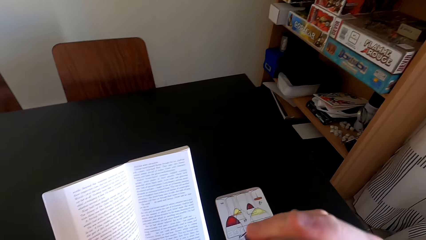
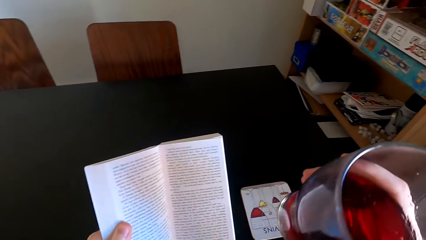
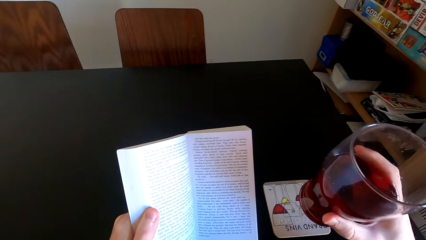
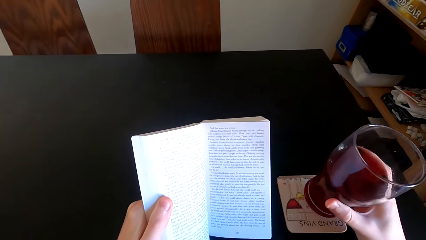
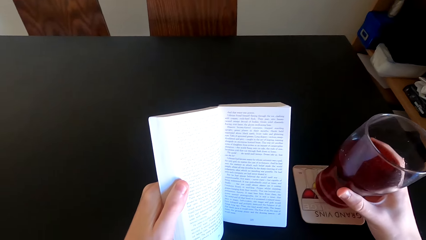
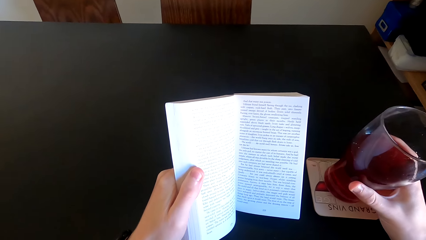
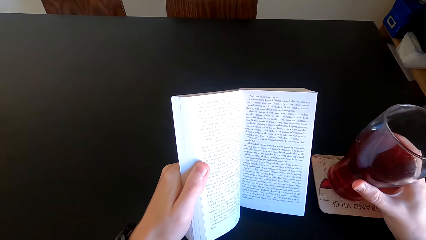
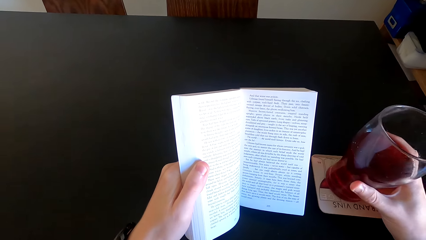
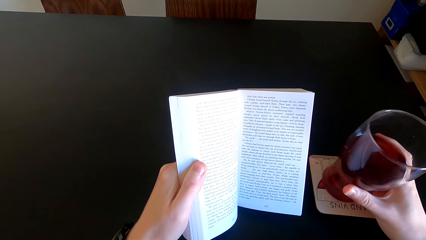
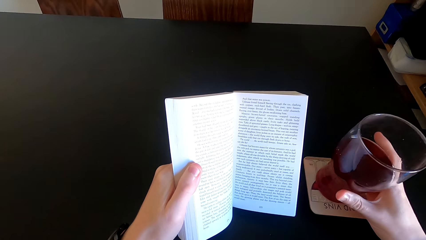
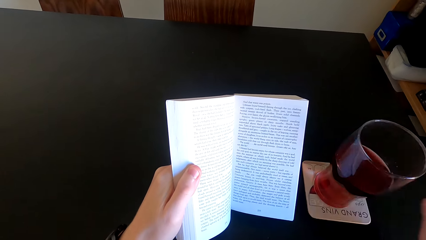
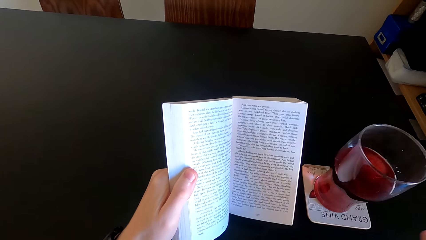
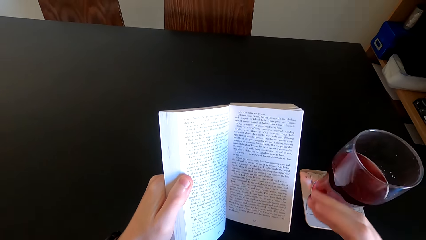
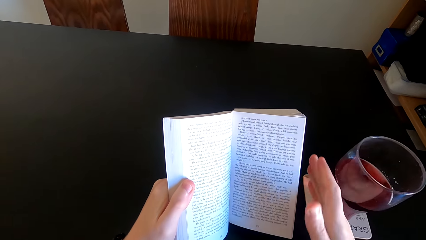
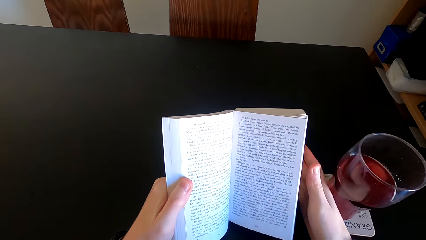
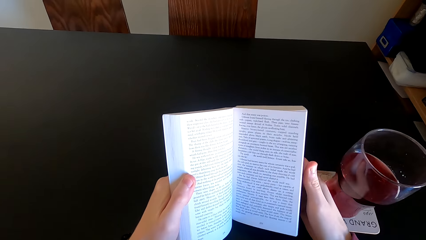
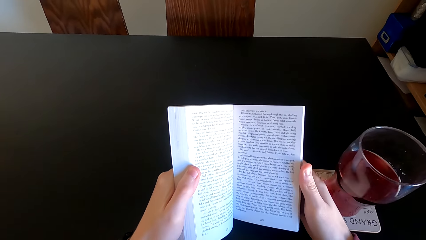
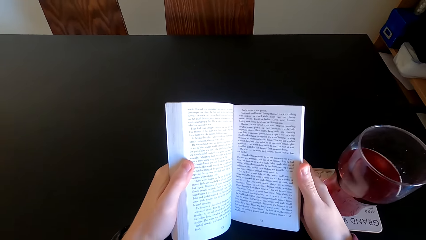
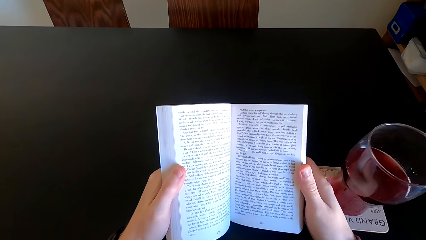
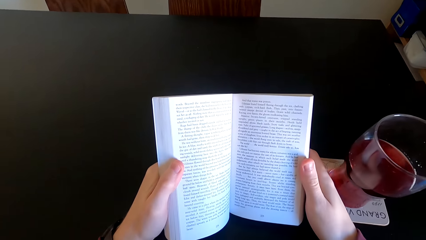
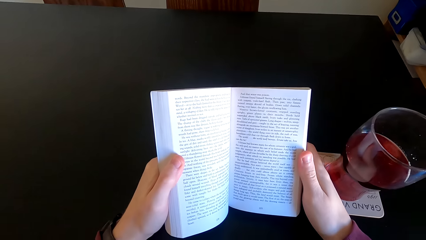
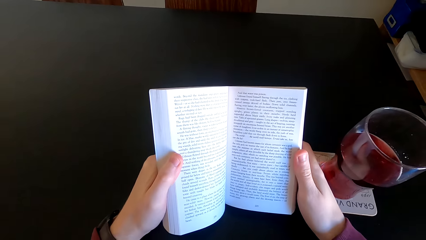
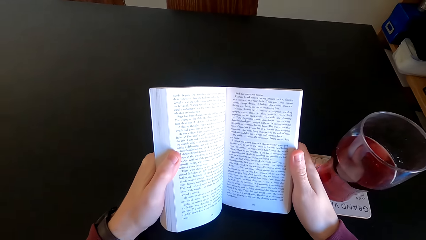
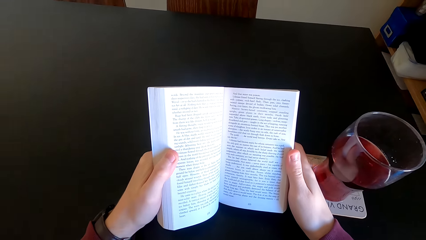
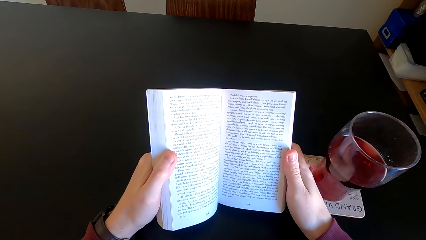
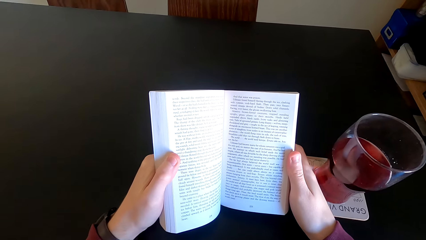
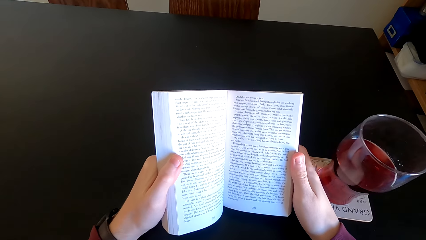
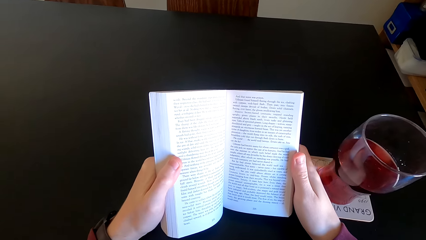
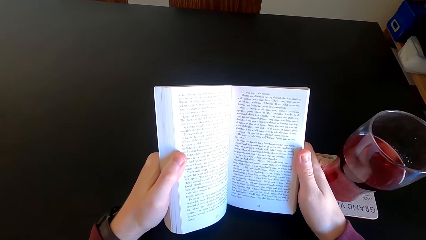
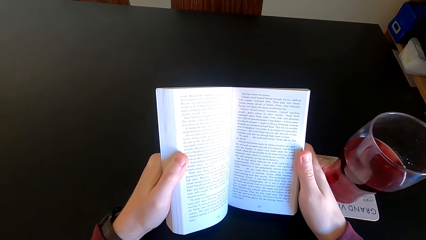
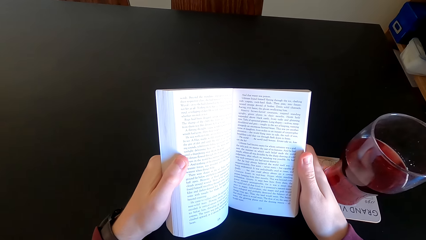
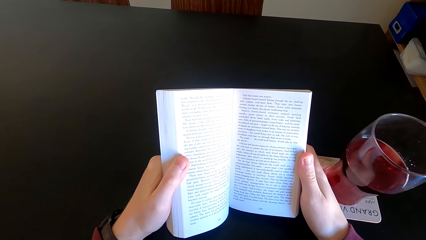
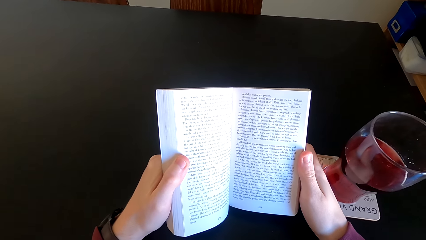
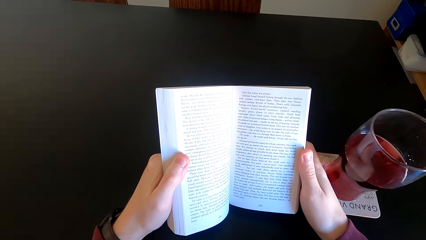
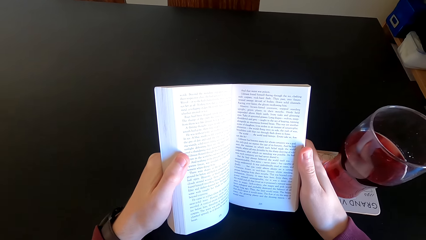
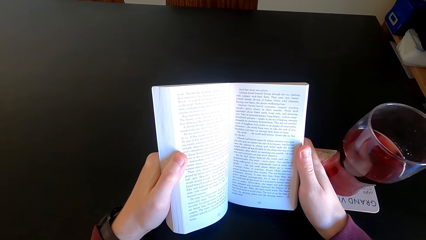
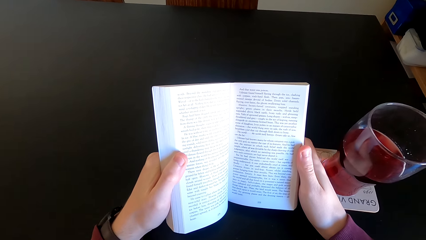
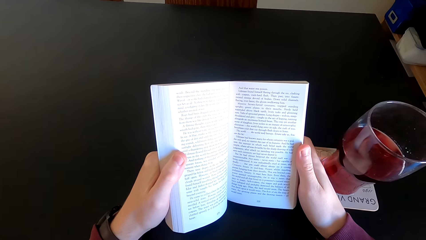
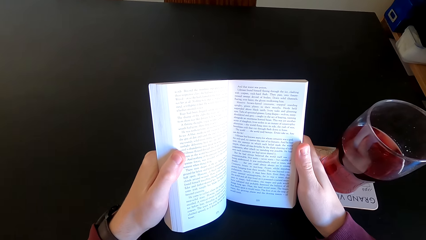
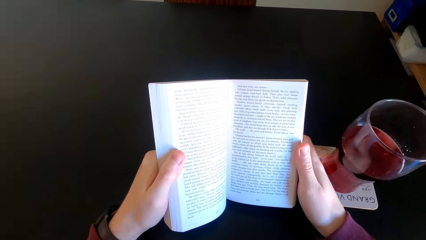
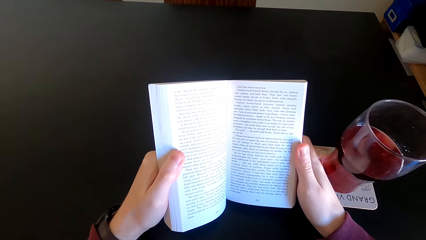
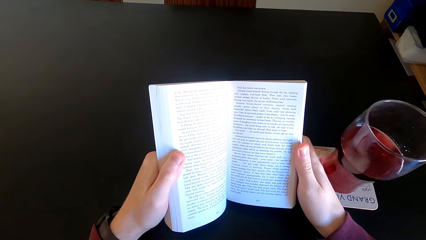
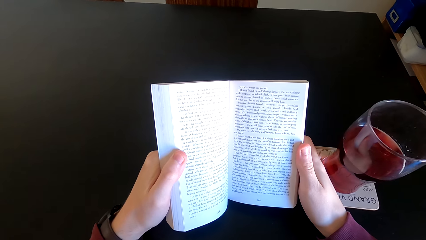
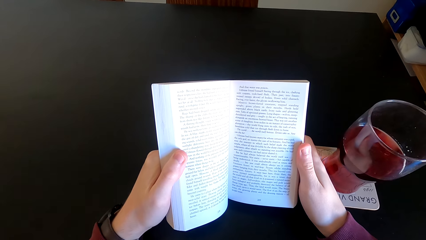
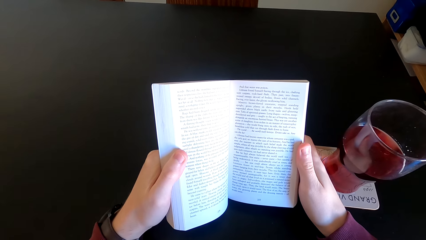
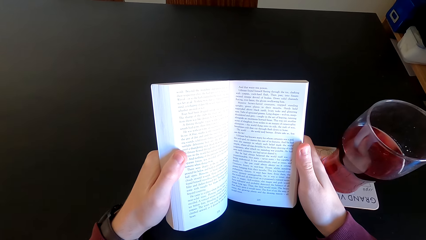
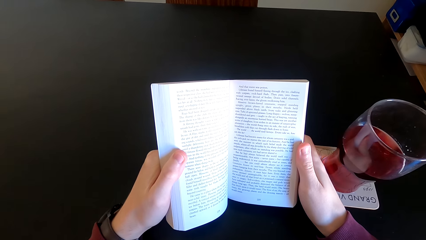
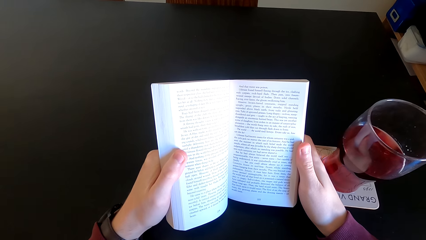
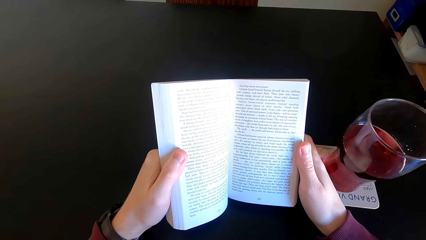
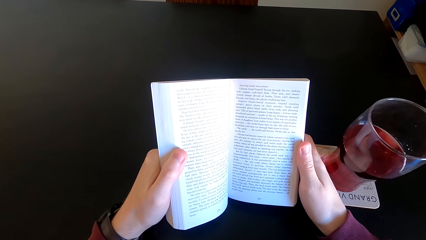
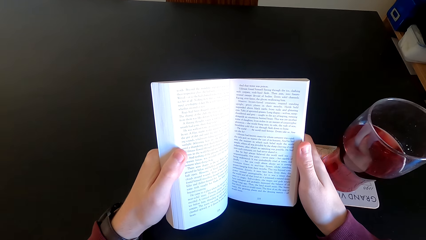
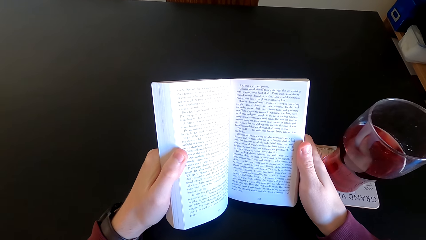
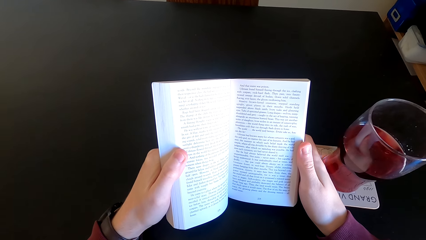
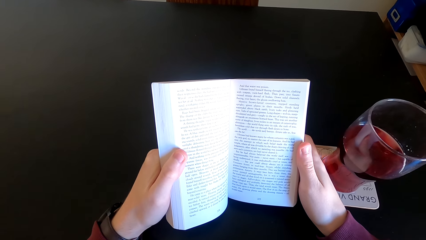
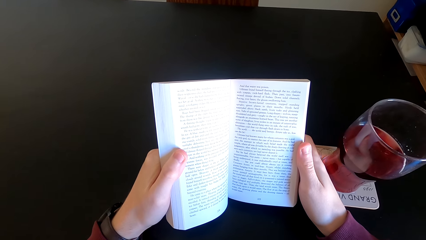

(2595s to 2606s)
The camera wearer puts the tumbler at the table. They touch the book with both hands. They continue to read the novel book.

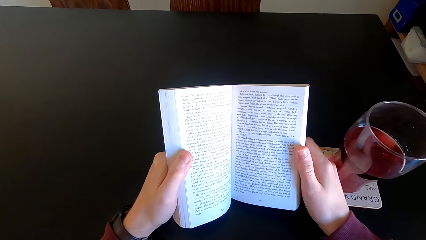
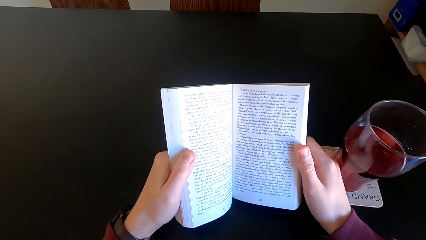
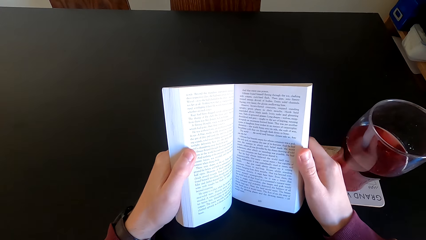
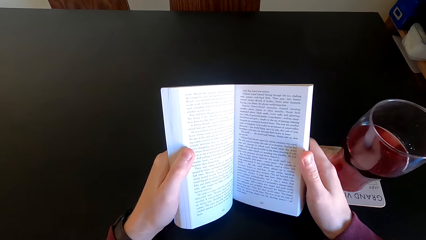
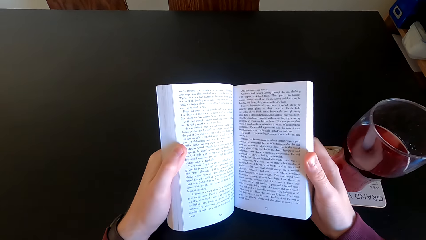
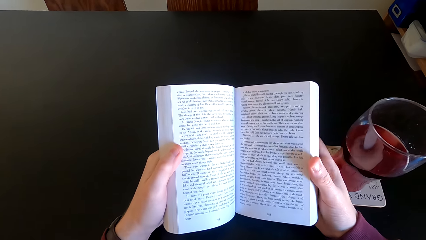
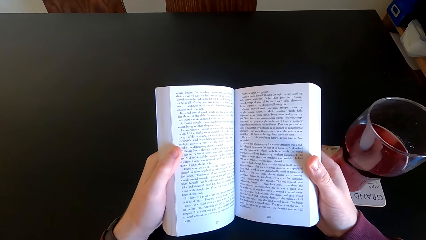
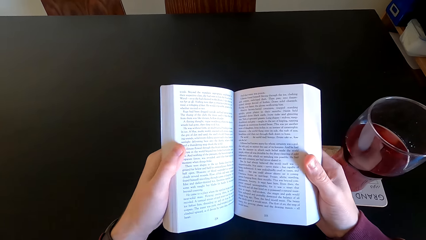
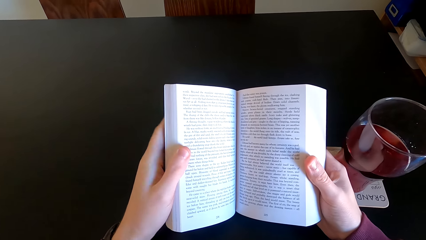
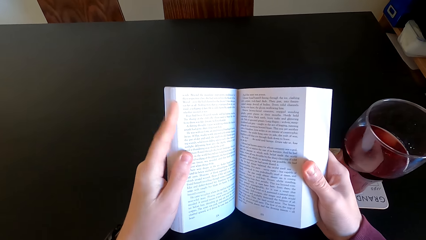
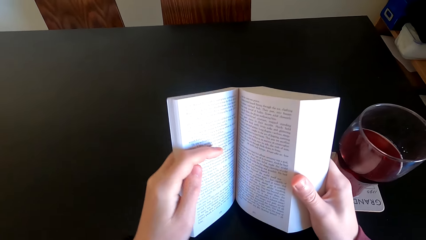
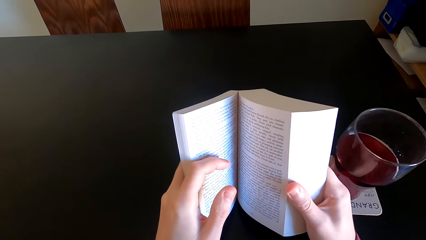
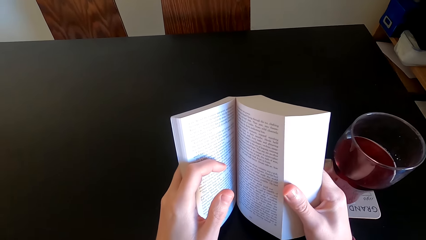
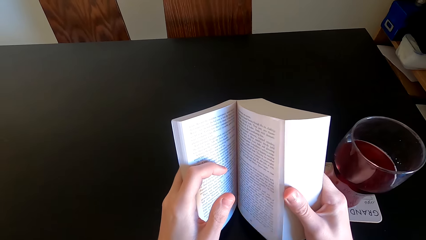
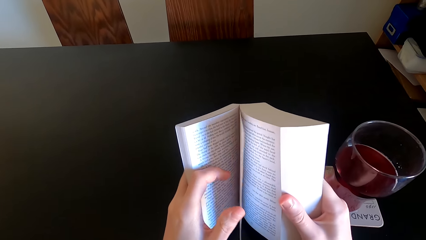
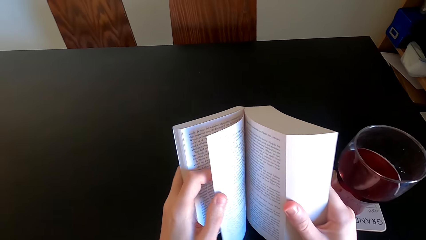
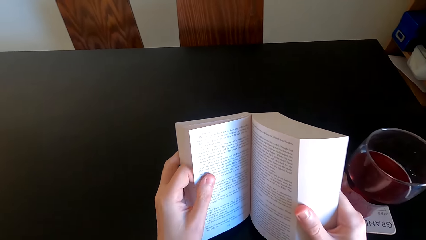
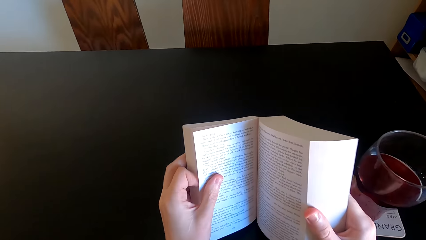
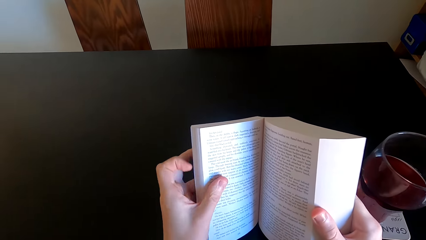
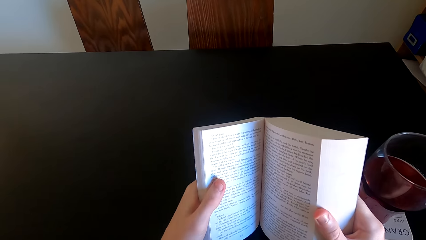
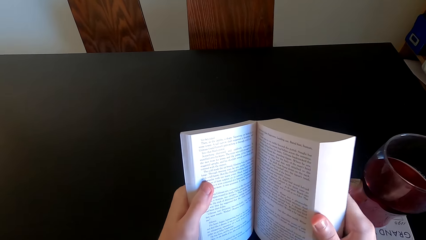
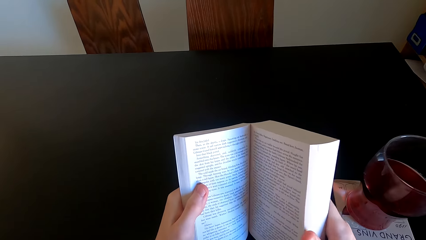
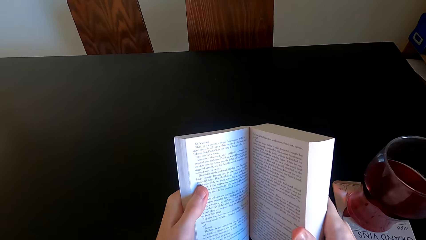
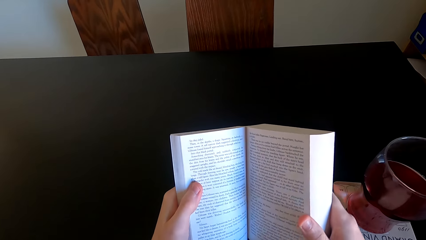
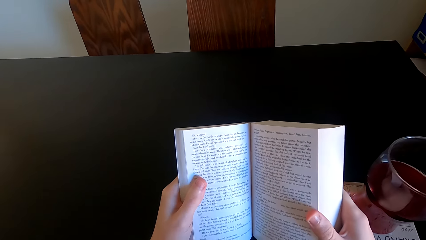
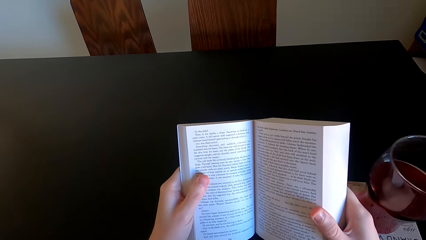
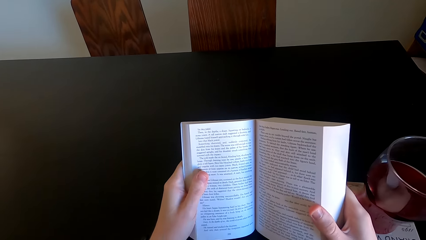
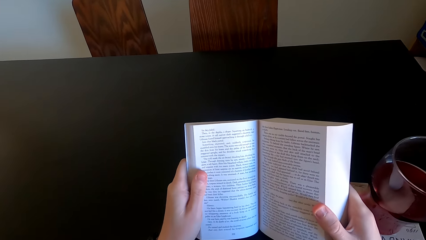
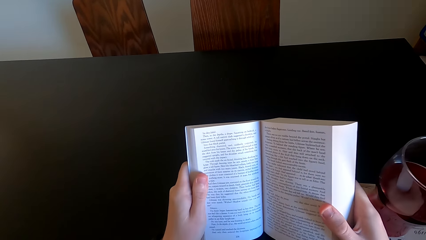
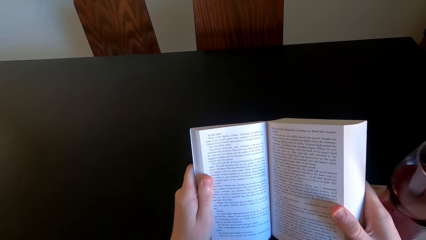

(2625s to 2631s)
The camera wearer moves the book. They open another page of the novel book and continue to read the novel book.
